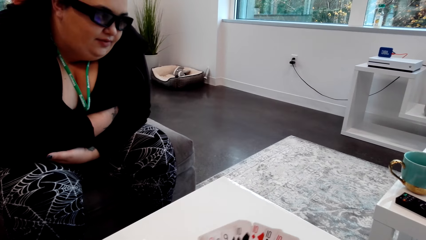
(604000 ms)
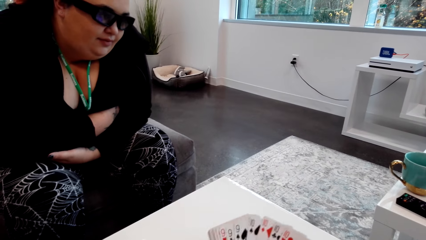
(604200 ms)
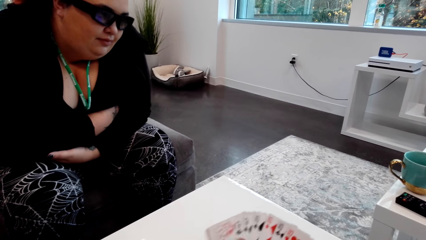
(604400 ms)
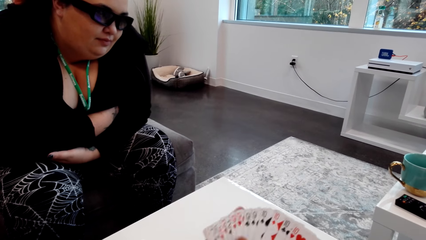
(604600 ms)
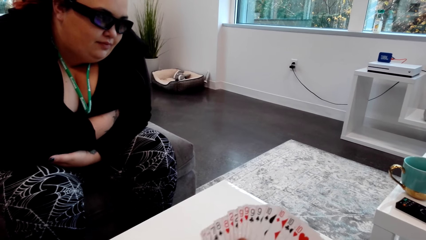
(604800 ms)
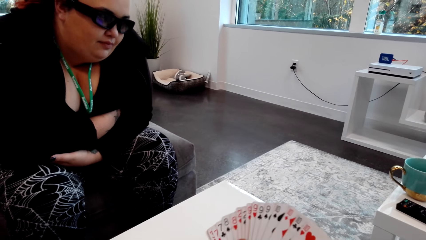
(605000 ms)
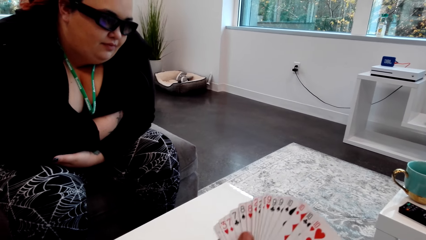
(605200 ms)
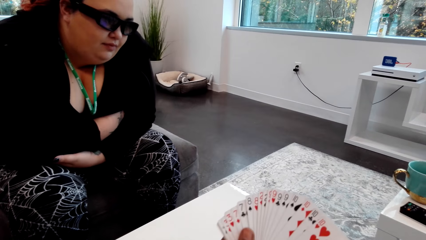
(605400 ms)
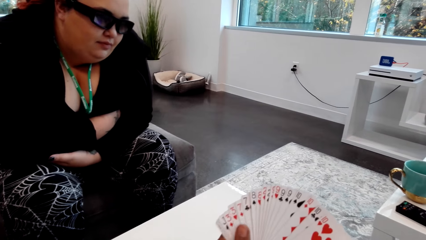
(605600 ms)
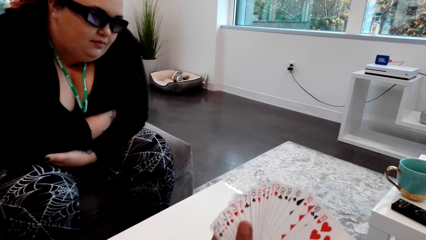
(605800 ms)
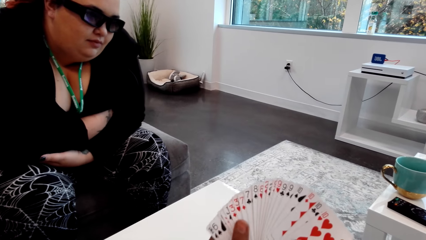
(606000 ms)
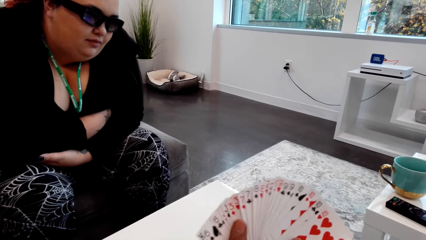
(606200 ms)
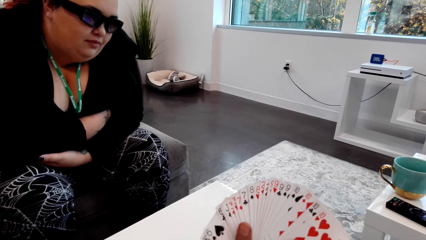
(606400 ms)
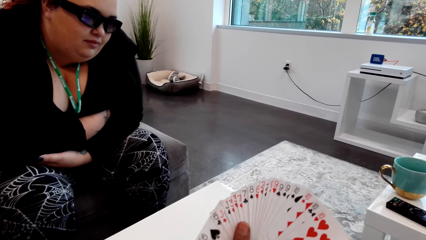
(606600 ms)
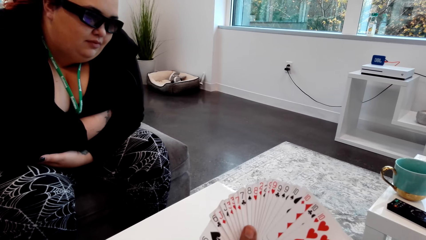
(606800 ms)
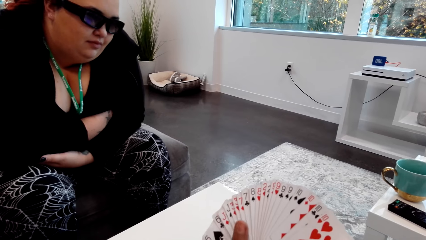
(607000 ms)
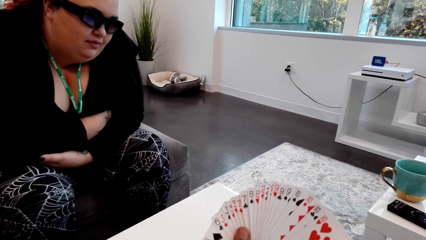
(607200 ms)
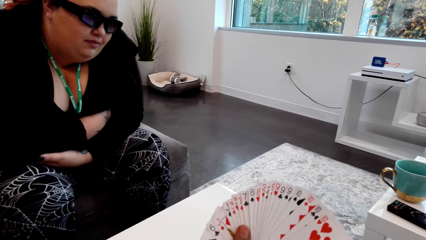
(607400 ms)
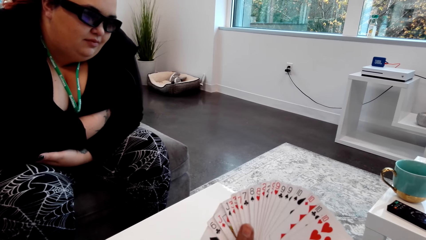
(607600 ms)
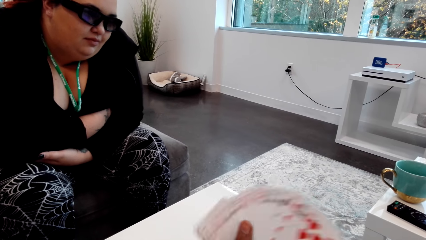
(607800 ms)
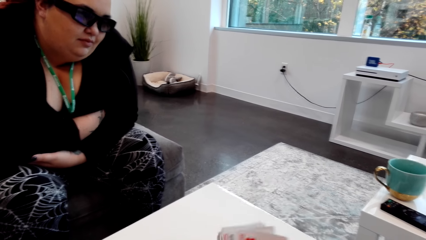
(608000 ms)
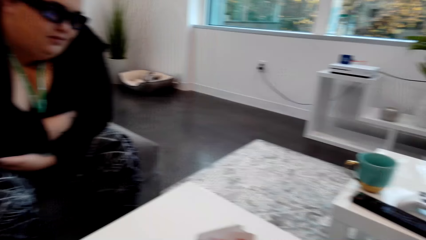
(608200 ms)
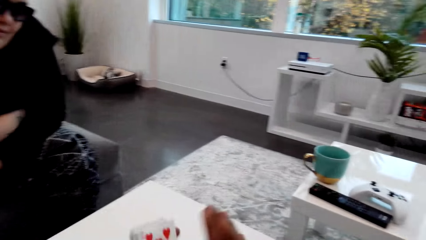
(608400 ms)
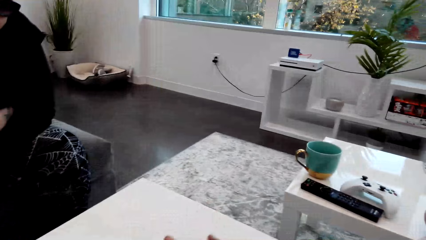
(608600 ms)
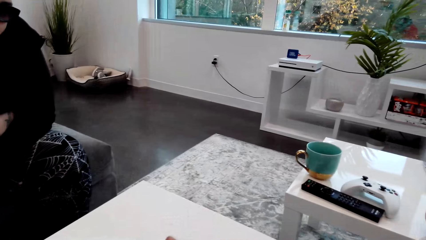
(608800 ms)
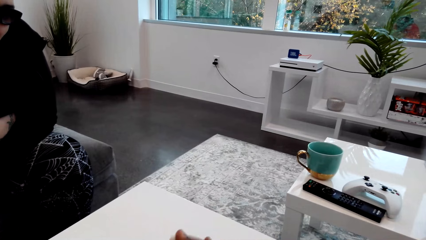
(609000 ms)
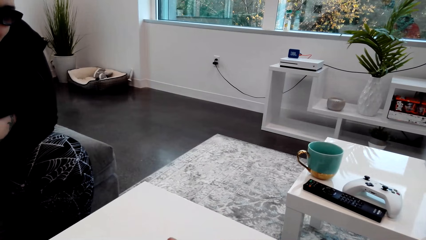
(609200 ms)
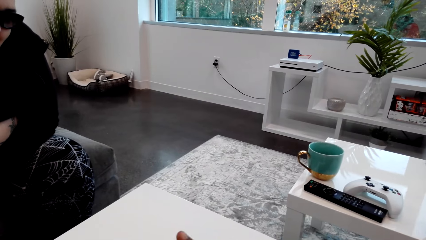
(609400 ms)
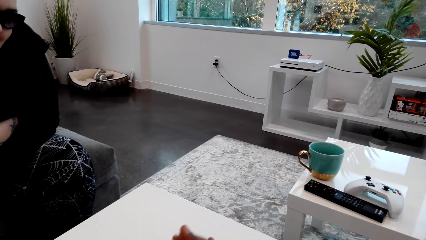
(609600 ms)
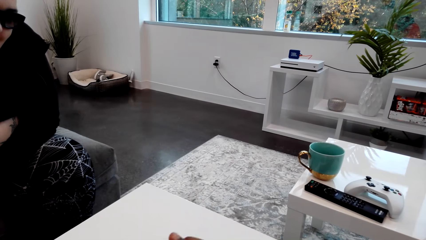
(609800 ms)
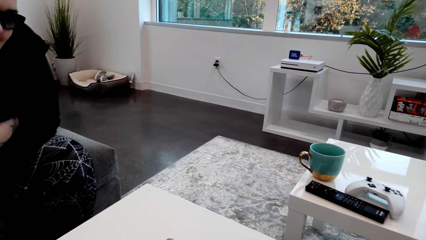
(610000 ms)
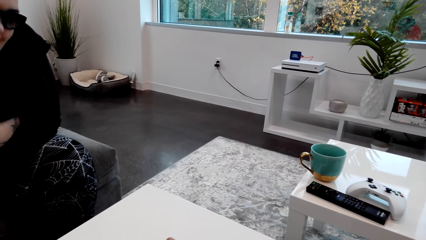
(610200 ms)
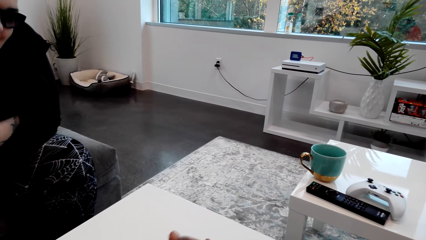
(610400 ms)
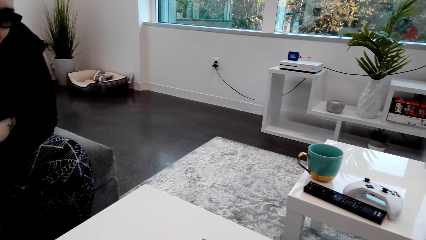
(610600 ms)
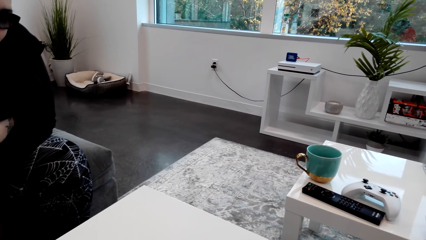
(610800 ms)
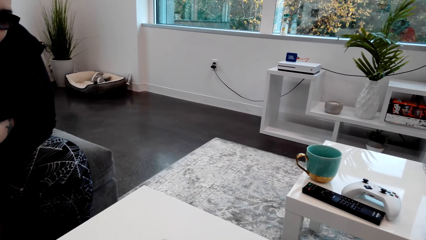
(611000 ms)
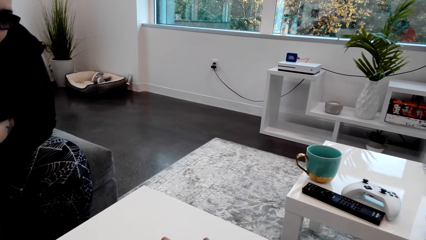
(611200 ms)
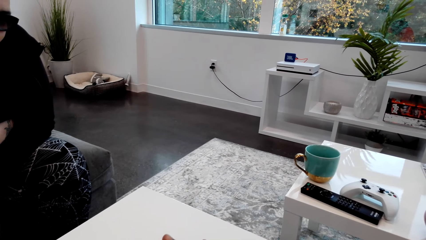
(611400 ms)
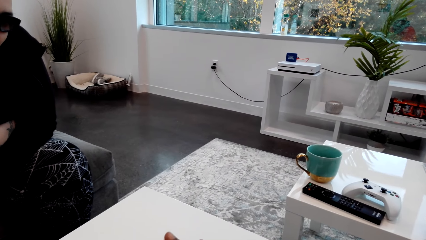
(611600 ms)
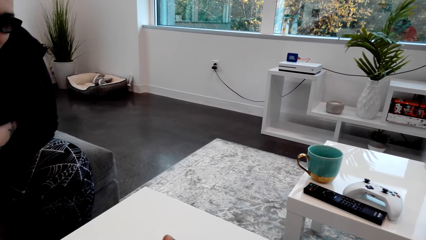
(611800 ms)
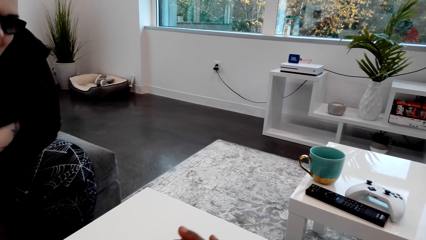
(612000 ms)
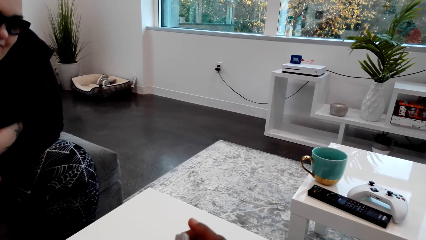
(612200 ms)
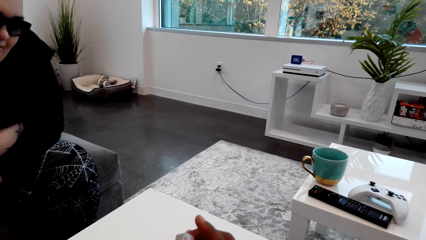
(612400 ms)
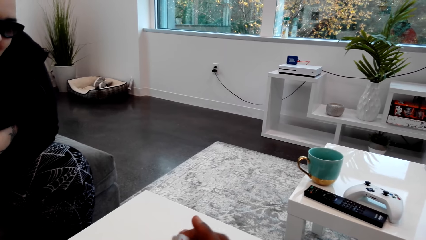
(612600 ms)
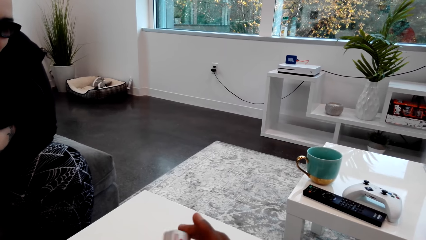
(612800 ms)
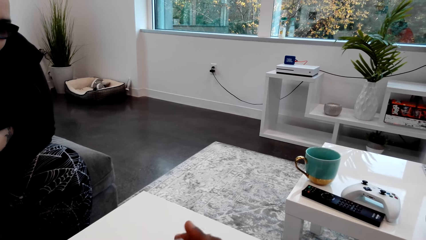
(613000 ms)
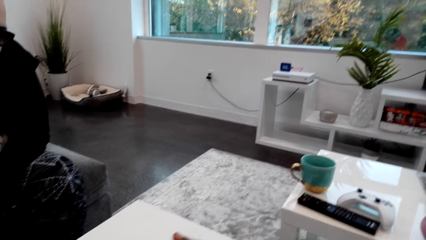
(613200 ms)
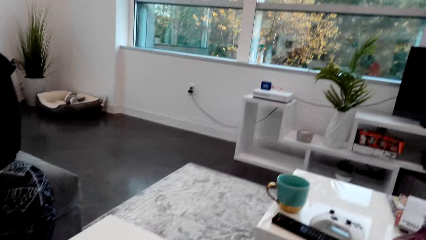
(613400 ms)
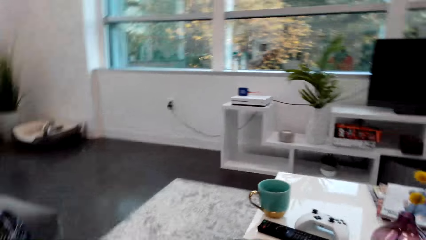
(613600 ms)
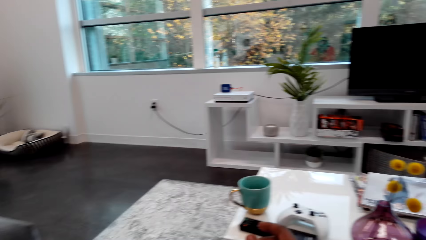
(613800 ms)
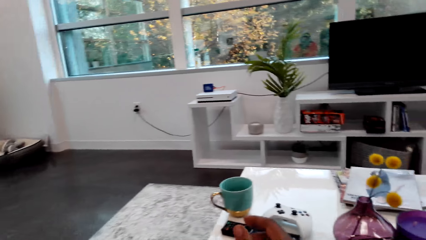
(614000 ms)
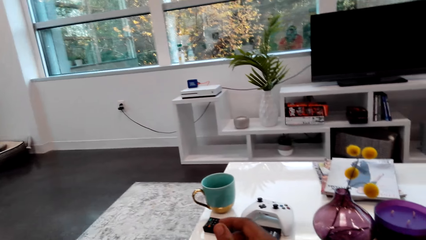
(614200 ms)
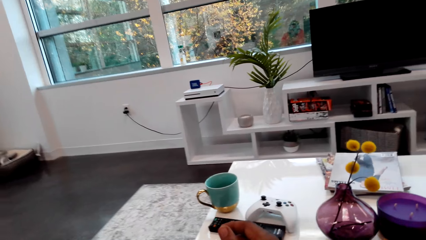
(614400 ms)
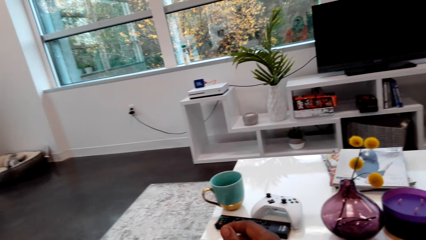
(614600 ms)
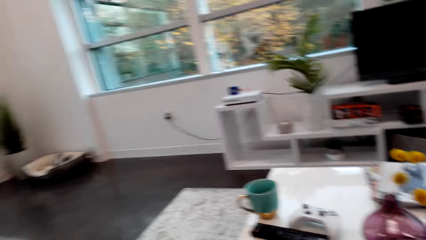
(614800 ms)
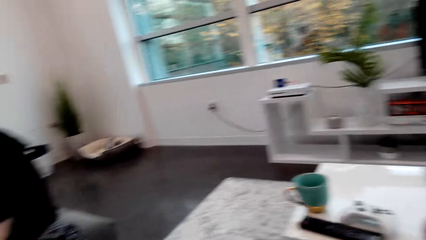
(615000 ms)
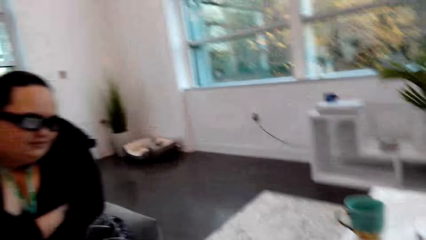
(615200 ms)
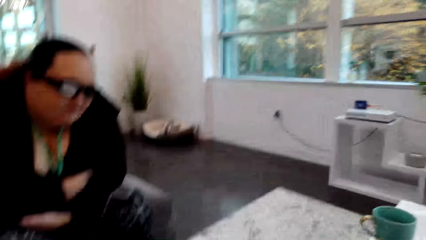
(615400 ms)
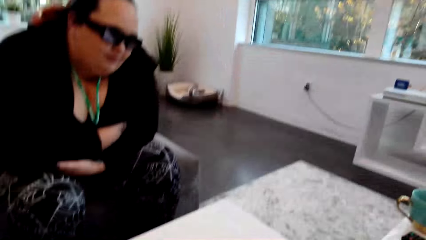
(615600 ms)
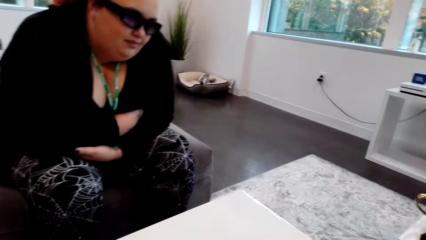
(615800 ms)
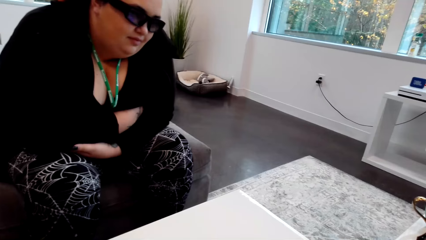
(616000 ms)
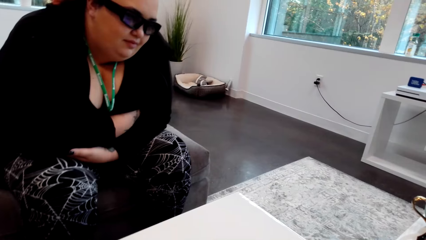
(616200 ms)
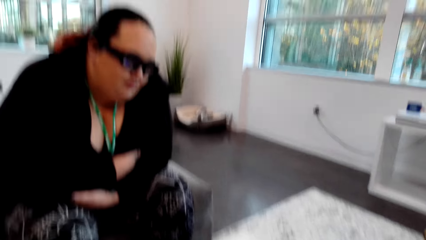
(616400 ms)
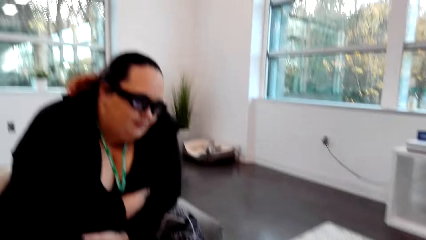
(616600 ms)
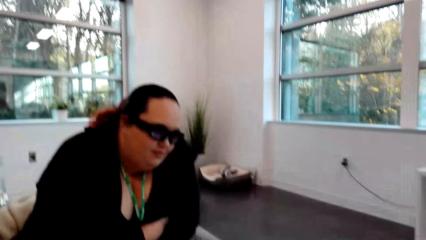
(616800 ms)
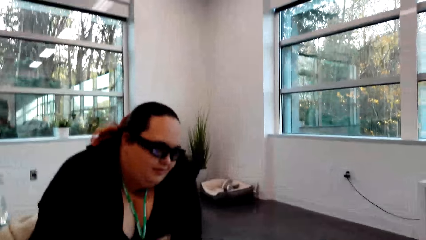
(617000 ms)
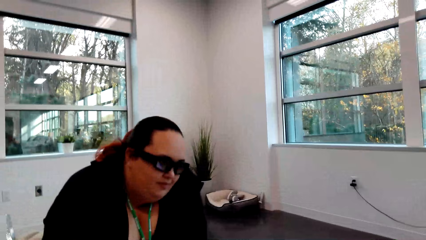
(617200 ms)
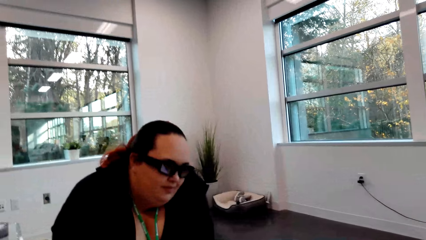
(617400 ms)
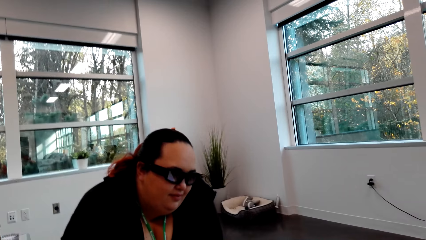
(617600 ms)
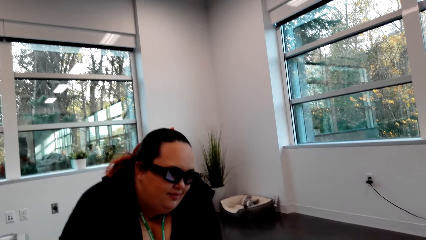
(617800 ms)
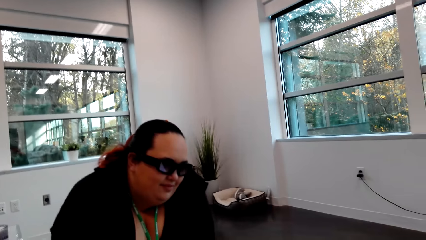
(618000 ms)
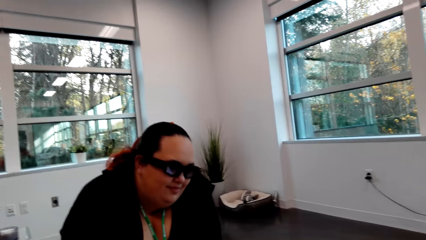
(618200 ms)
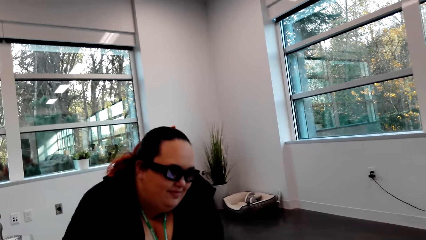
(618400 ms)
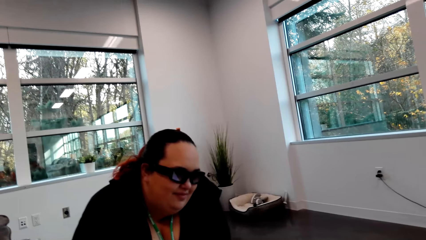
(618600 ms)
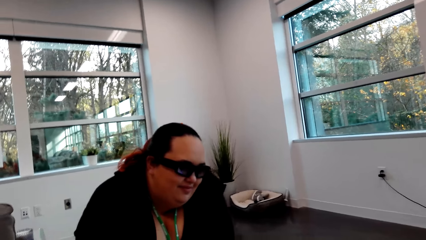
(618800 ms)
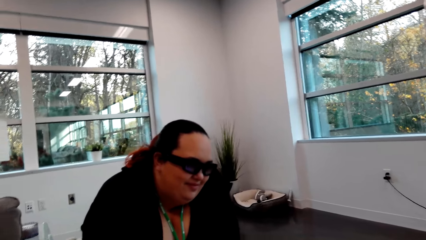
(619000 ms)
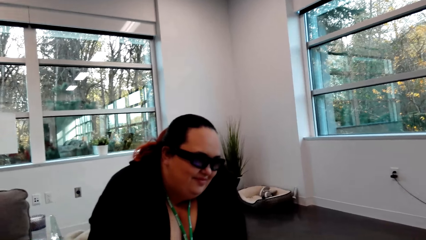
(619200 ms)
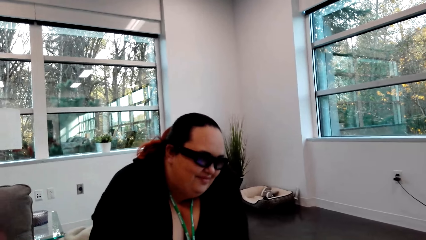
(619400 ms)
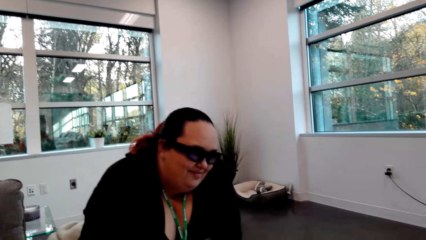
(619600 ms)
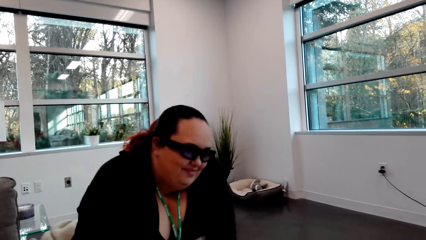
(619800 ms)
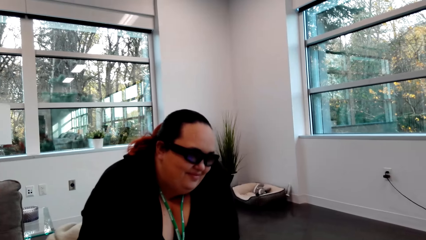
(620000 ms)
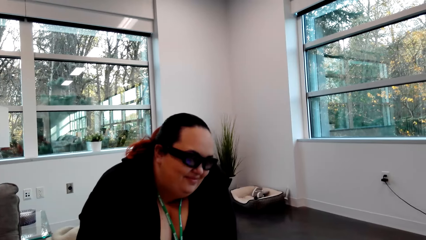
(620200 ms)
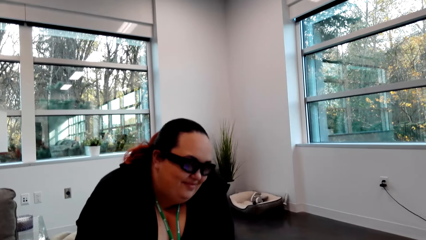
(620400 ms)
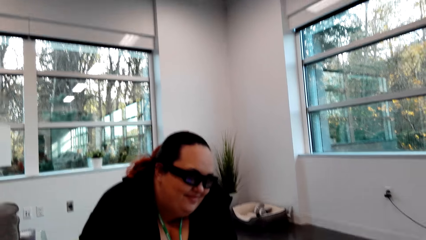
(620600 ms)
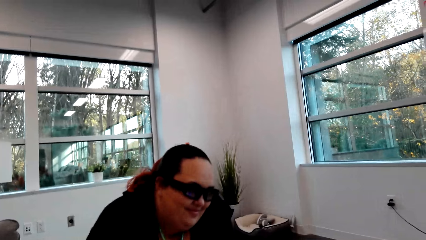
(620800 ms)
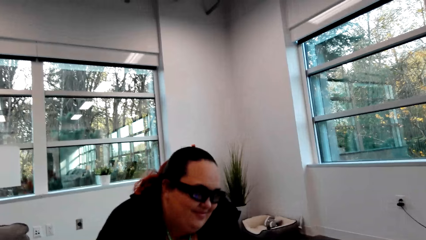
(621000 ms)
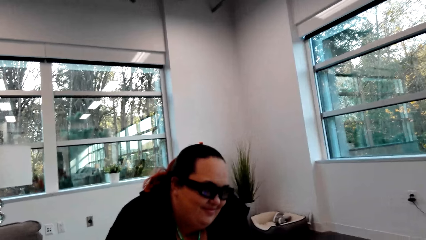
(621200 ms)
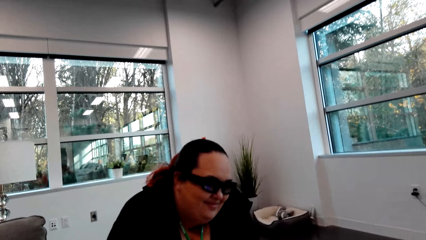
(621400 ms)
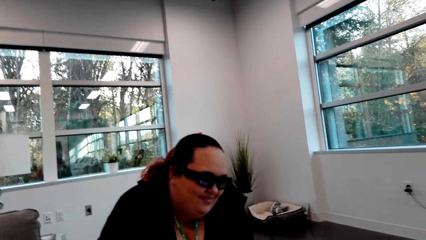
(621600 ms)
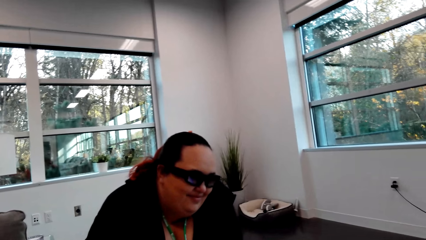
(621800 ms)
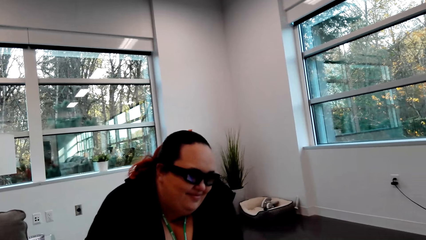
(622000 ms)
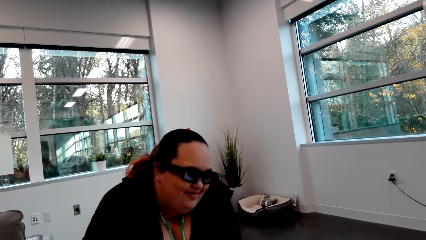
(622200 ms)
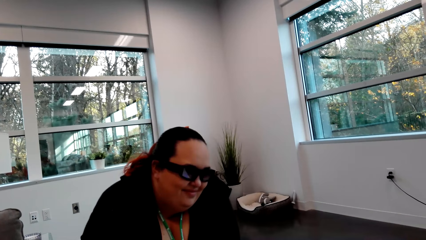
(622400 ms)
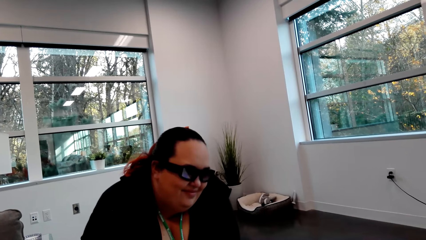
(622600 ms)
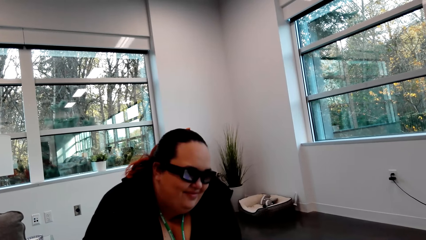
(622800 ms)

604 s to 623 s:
A woman holds the cards on the hand. The camera wearer arranges the cards in his hands. The woman puts the cards together and reshuffles the cards. The camera wearer interacts with the woman.
